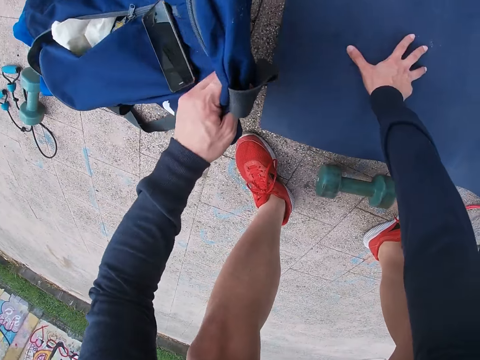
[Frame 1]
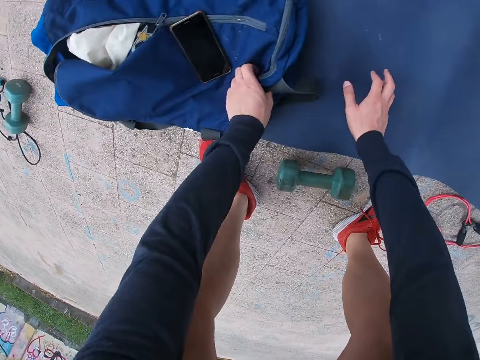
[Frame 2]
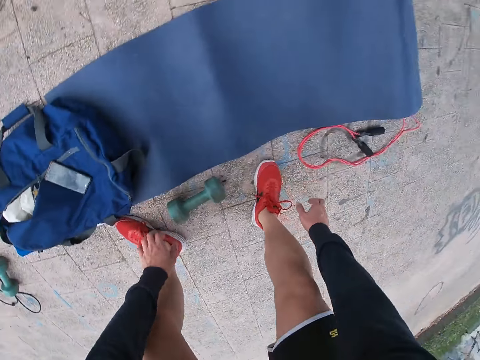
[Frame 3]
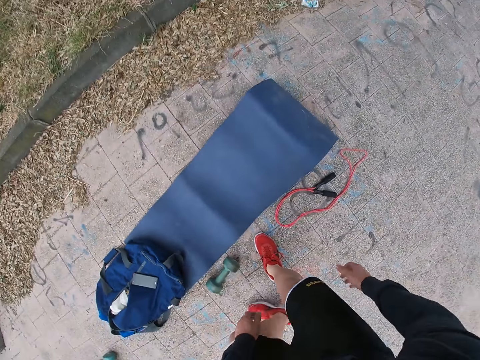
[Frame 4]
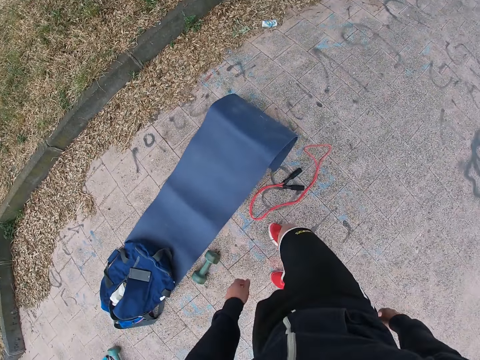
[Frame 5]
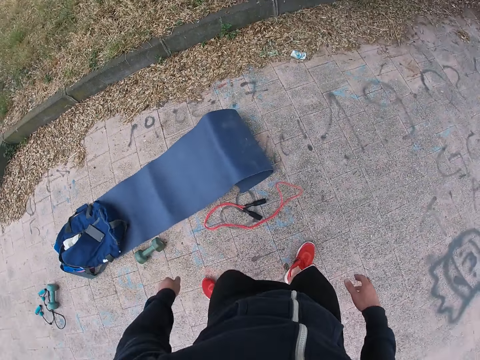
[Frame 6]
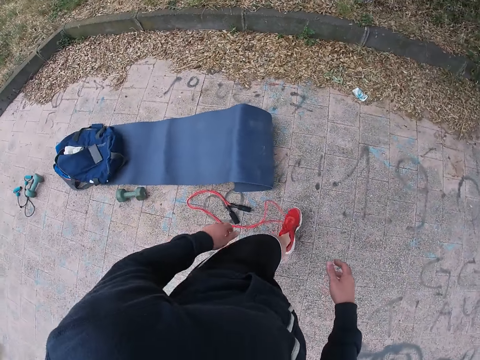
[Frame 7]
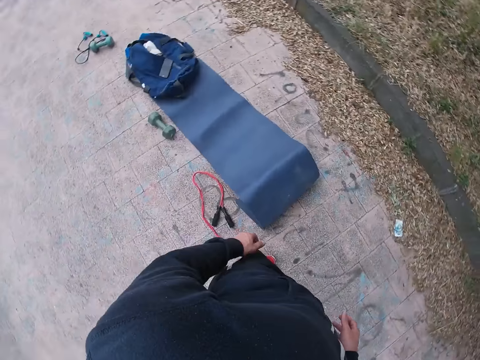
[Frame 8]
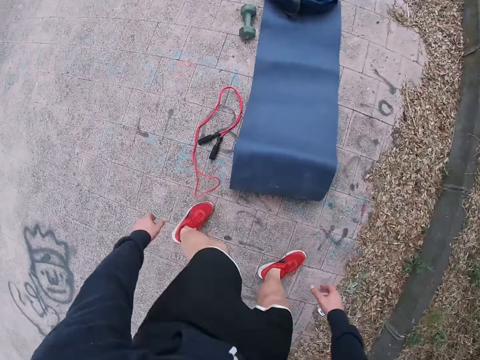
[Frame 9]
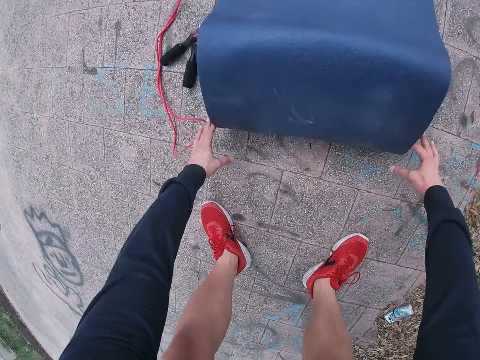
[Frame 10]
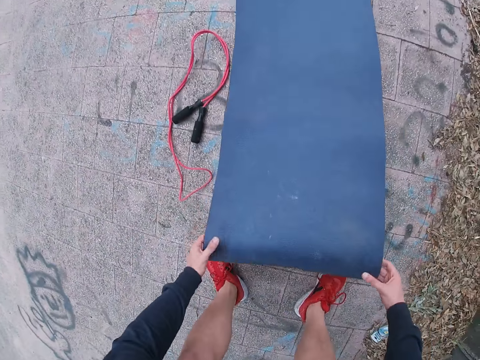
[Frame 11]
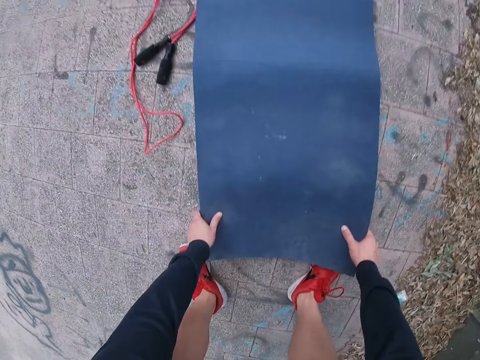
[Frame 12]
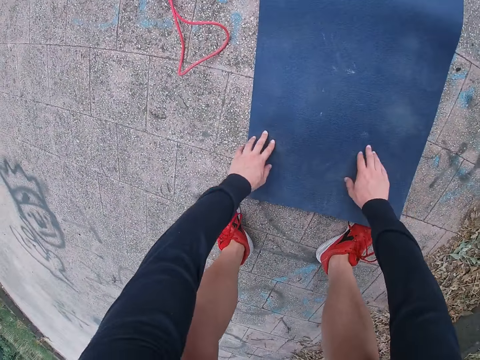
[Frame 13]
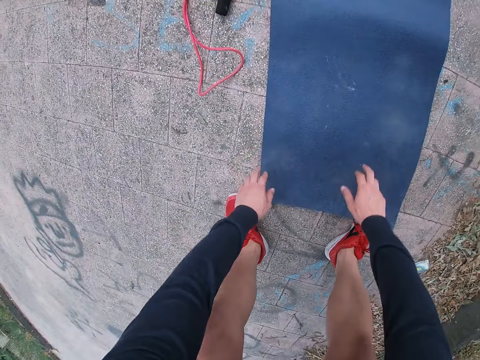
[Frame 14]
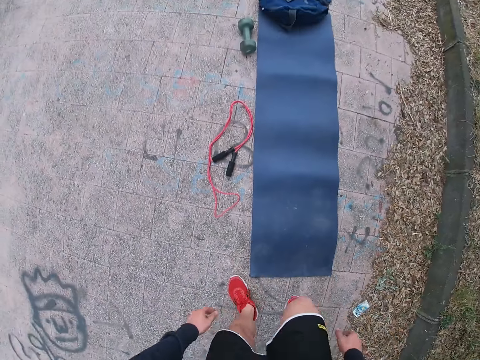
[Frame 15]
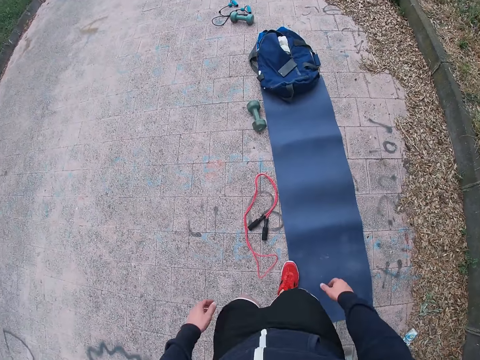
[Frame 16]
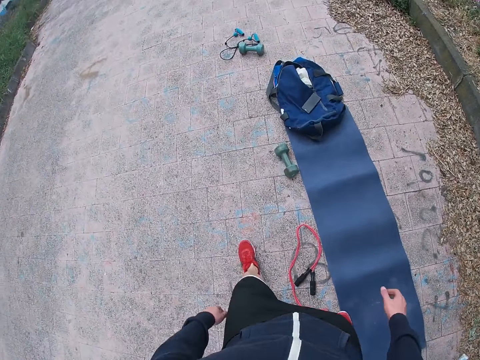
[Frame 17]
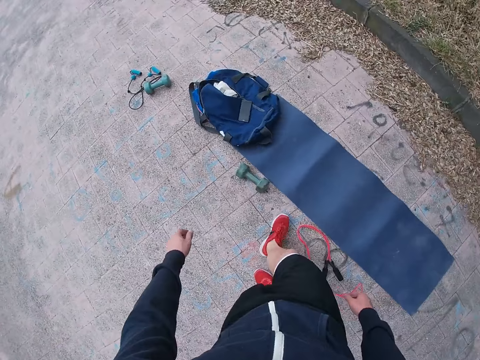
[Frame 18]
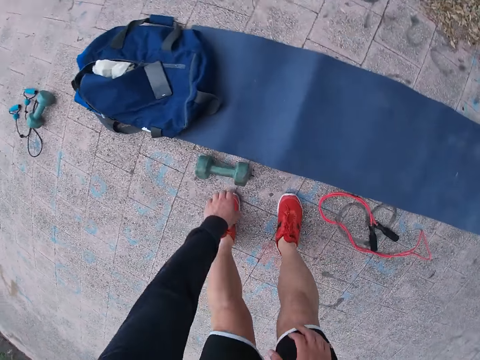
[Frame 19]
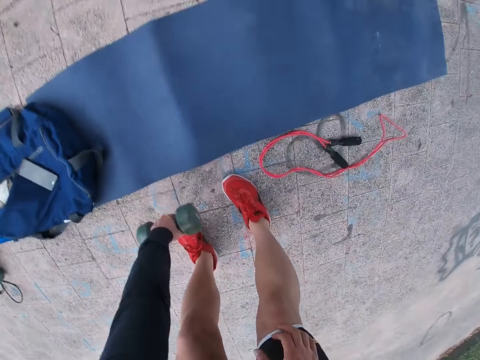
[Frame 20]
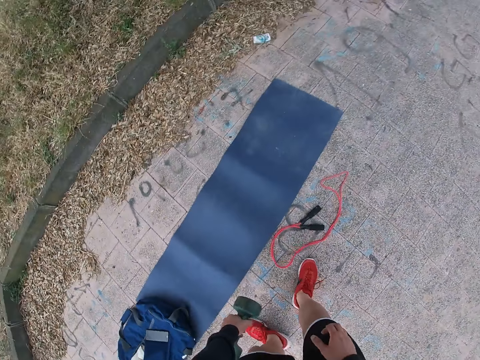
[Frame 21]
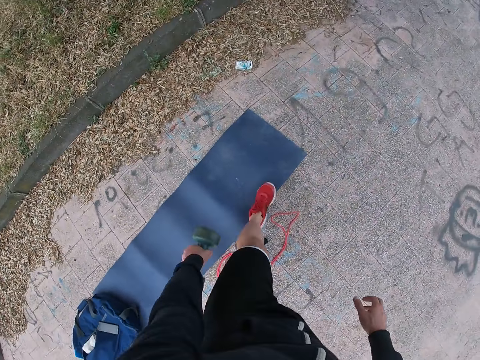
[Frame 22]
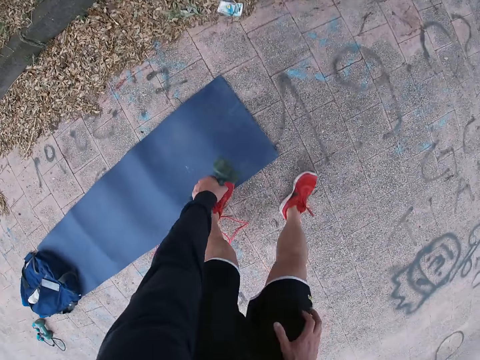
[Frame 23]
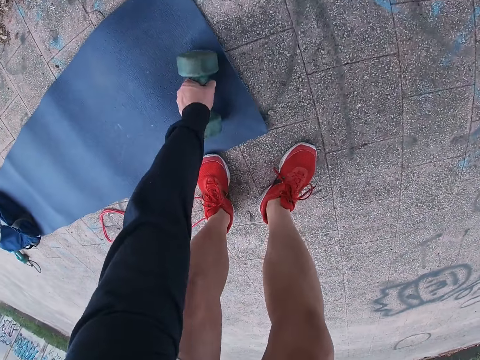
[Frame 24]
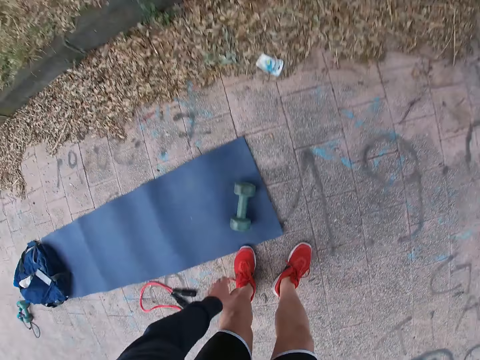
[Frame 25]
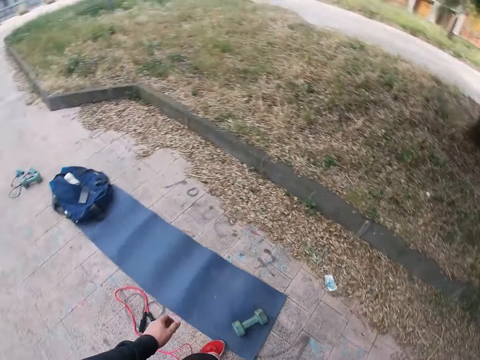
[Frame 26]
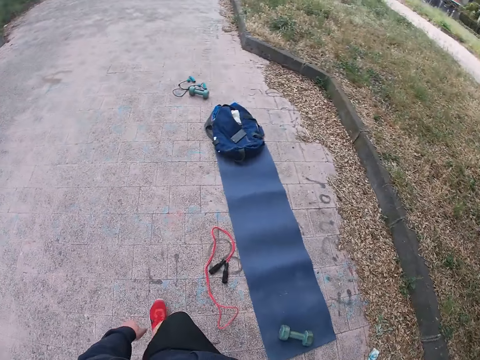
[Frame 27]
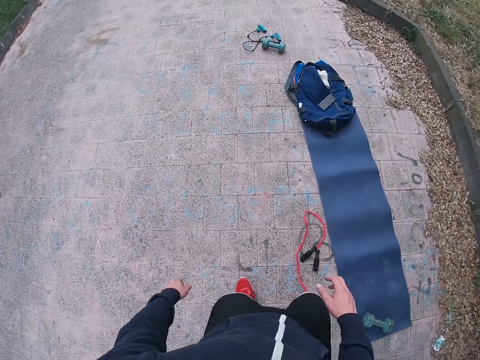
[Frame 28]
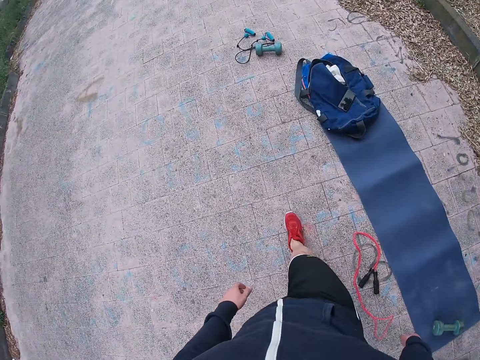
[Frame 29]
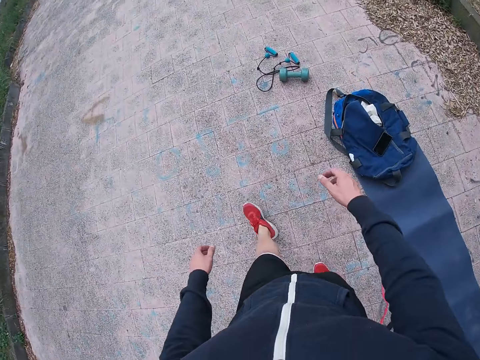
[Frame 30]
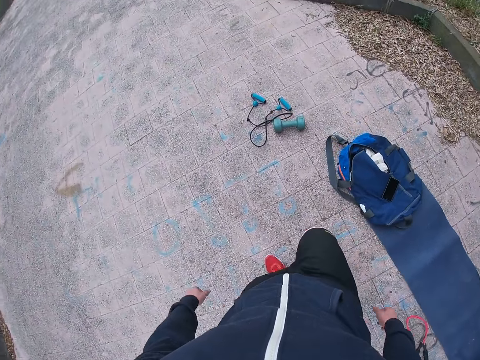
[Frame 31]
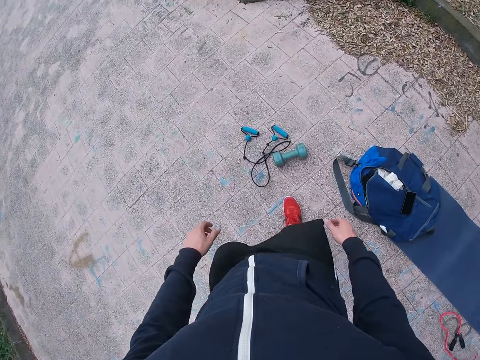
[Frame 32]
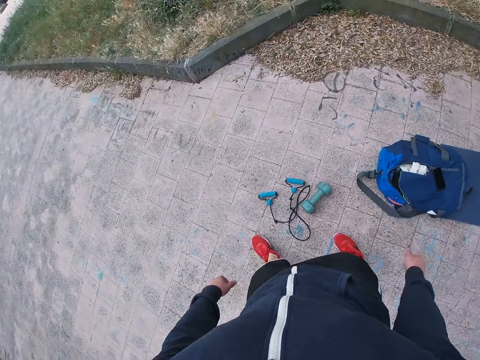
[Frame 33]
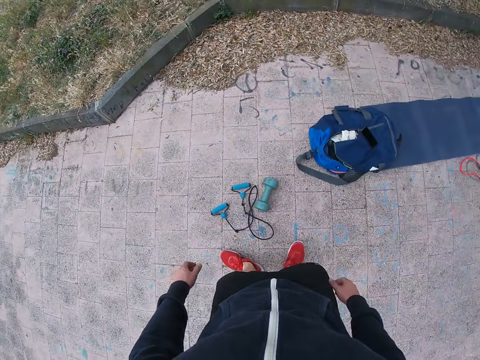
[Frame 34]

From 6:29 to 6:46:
The camera wearer picks up the bag. They put the bag on the mat. They move around the mat. They hold the mat. They straighten the mat. They move around the mat. They pick up a dumbbell. They put the dumbbell on the mat. They move around the mat.

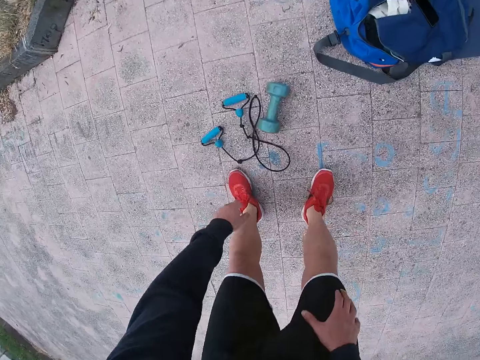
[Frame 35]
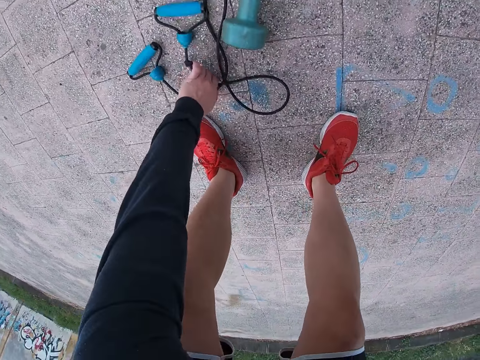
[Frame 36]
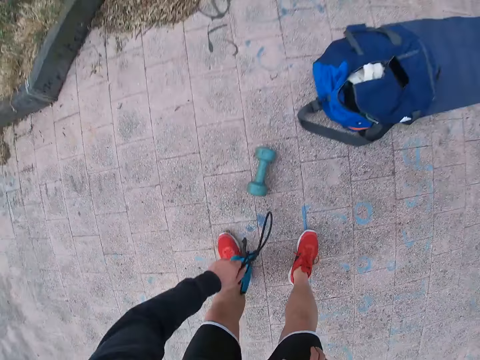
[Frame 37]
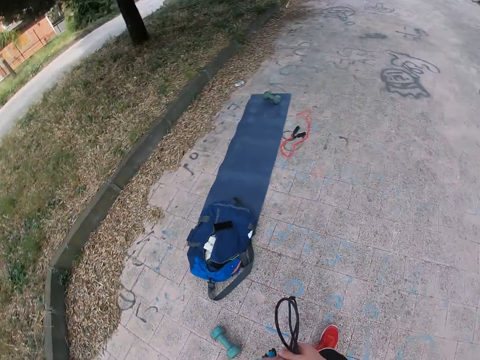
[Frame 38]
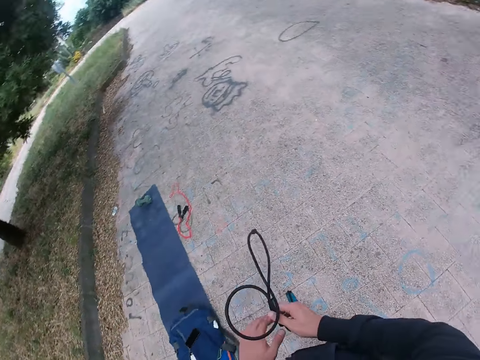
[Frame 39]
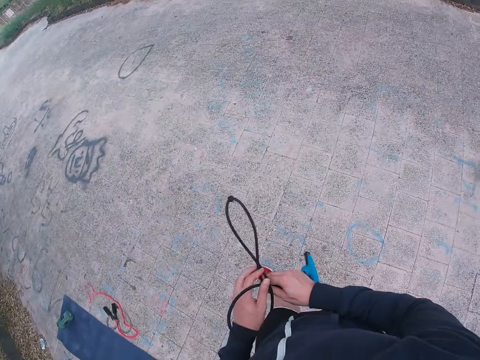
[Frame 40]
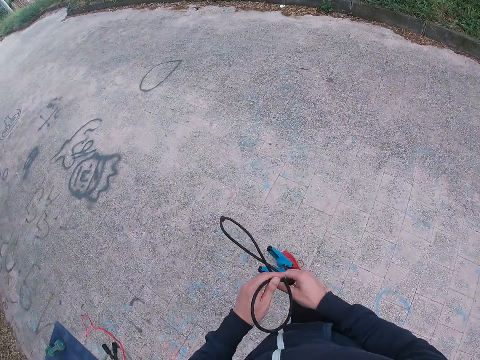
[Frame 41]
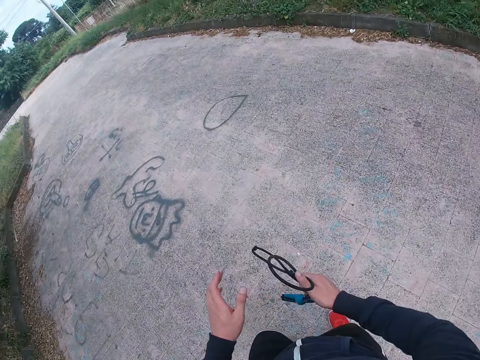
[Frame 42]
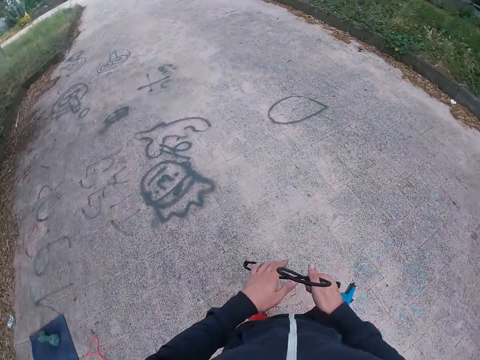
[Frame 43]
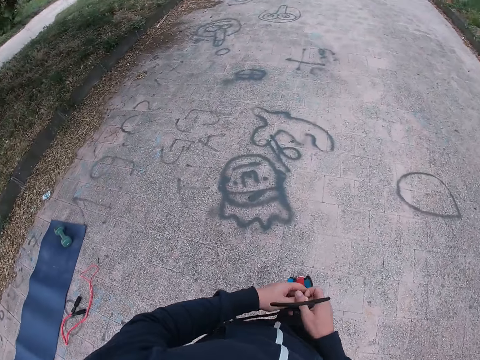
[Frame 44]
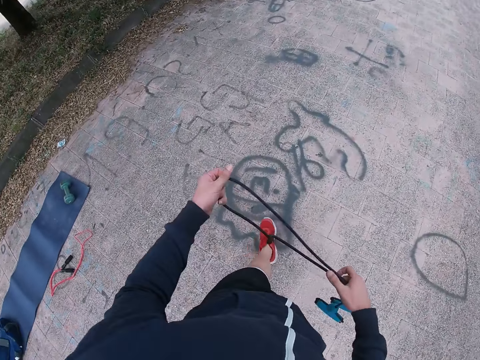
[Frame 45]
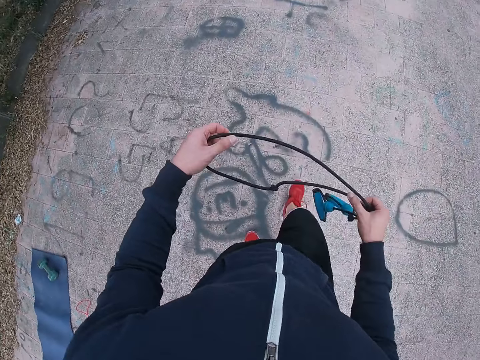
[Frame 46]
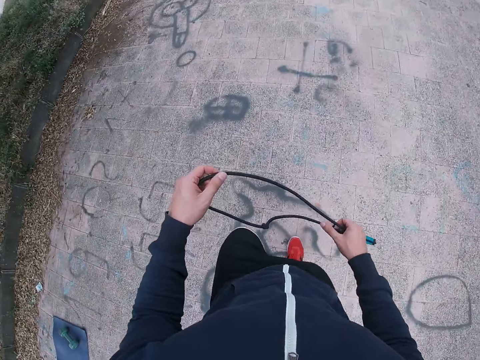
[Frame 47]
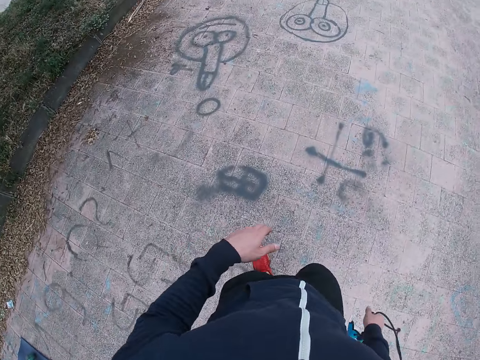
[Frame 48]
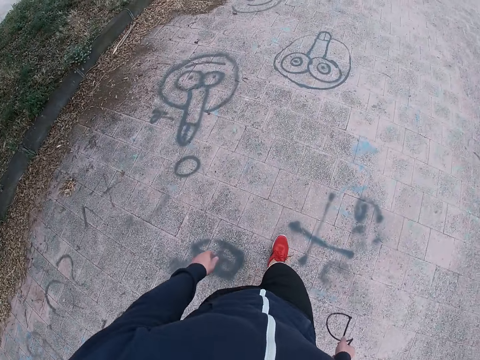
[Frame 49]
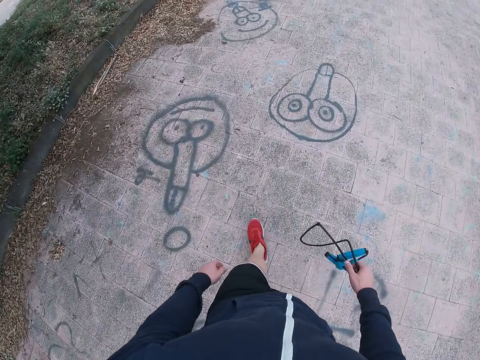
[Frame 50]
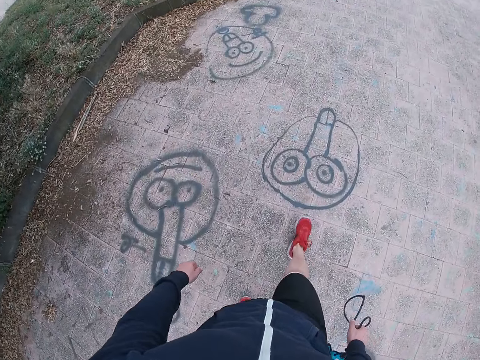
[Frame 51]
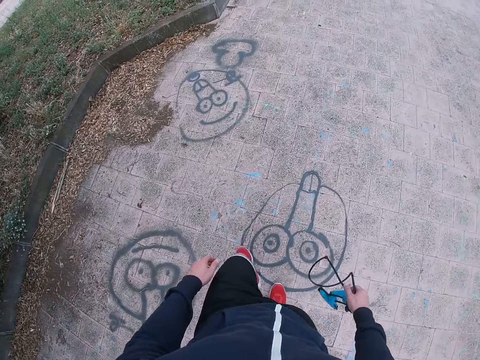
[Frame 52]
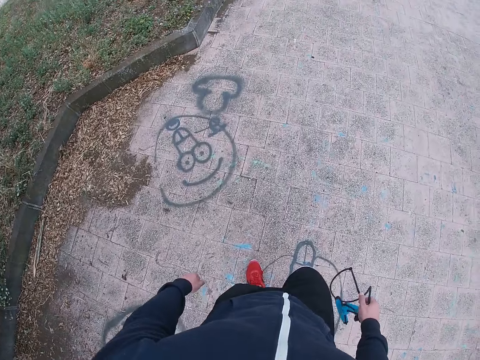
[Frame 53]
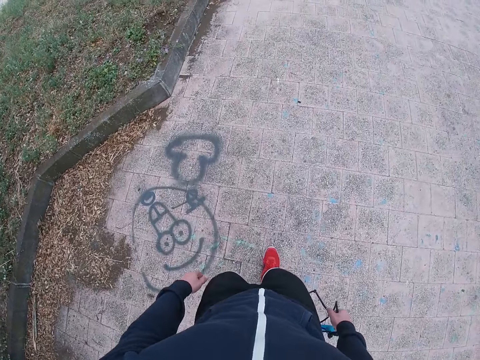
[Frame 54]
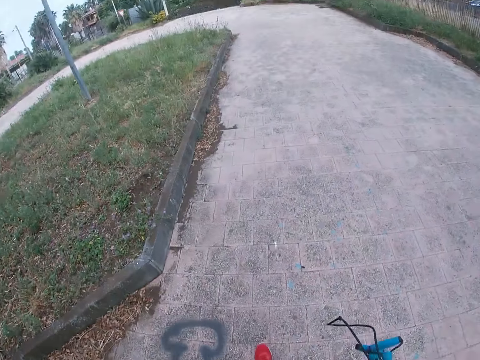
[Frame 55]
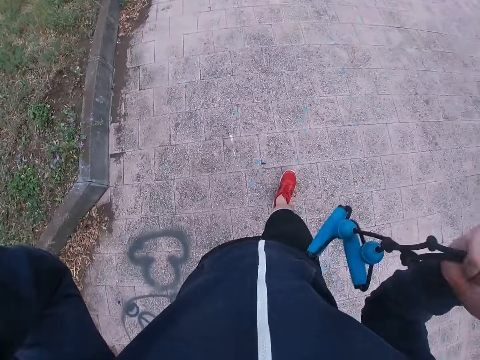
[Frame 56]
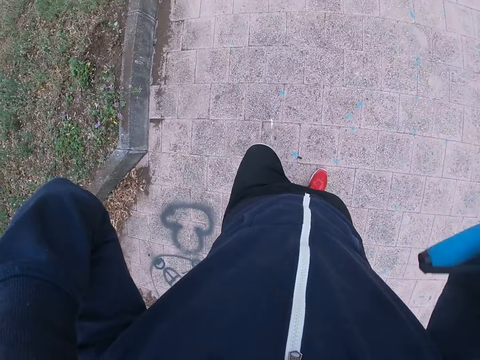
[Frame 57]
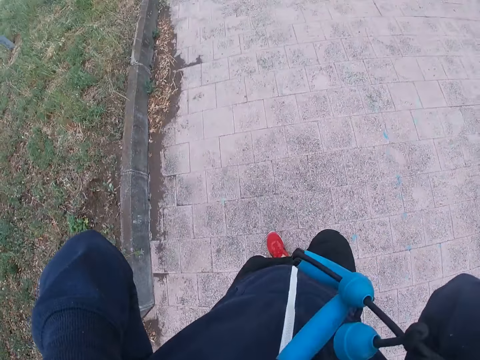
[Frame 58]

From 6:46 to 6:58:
The camera wearer picks up a skipping rope. They walk on the pavement. They unfold the skipping rope. They walk on the pavement. They adjust the camera.
